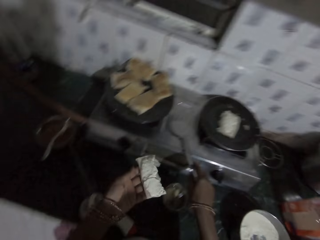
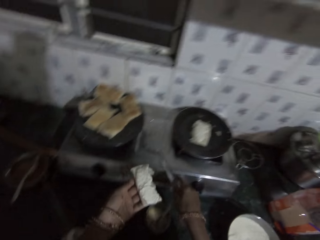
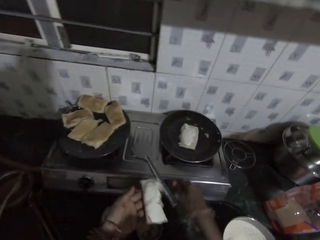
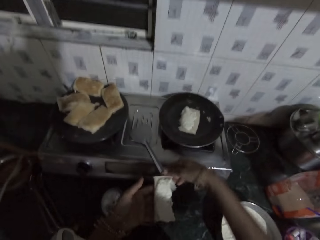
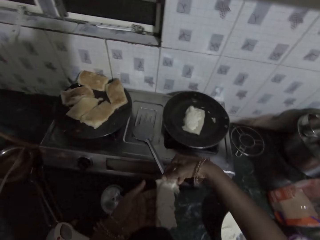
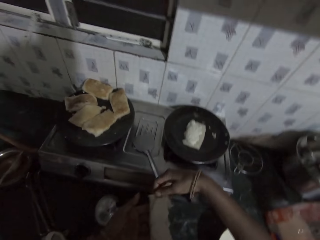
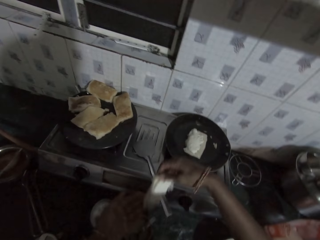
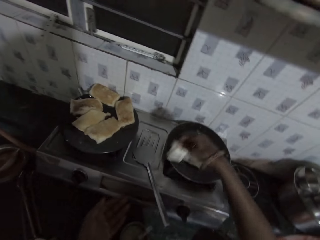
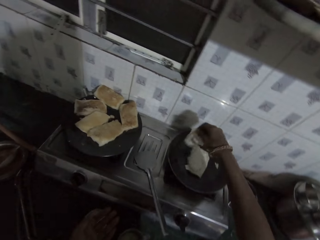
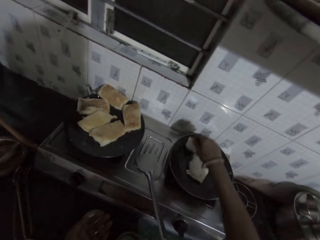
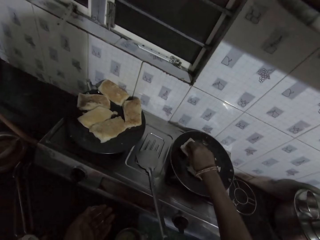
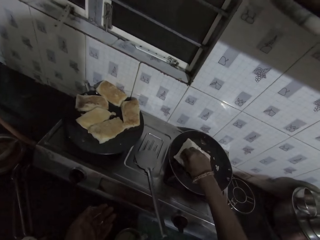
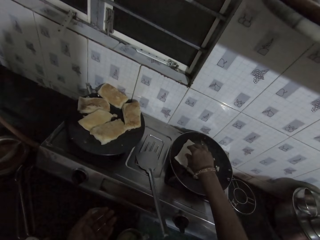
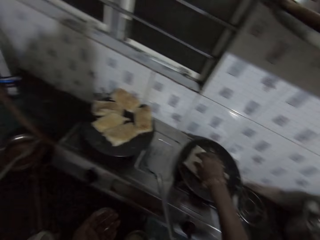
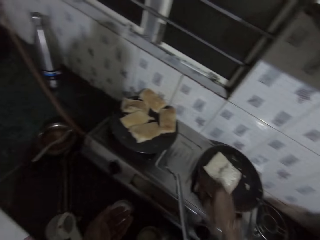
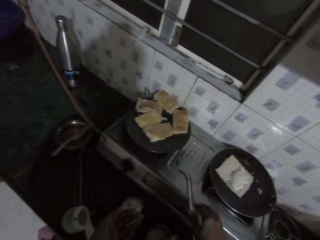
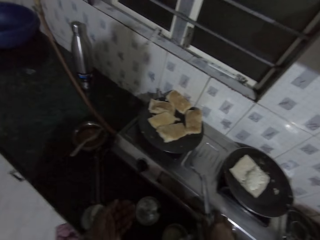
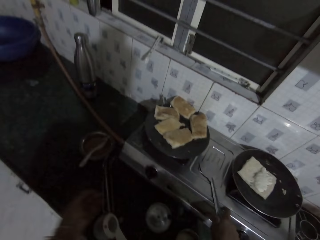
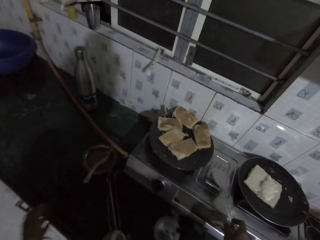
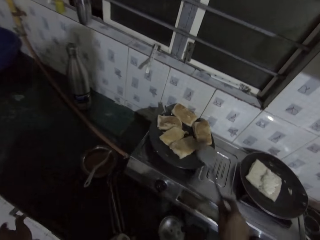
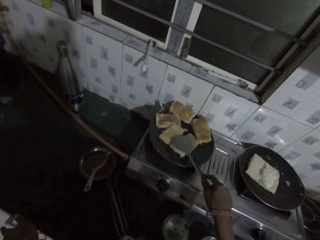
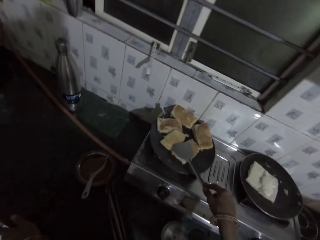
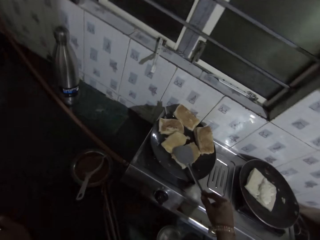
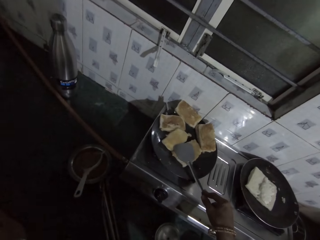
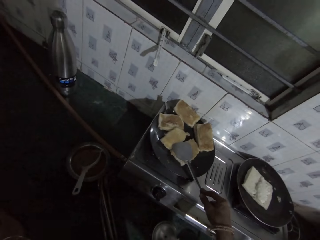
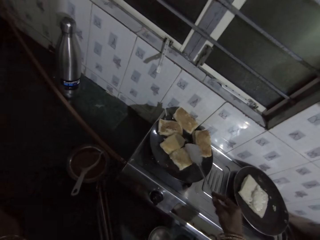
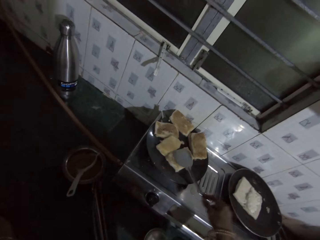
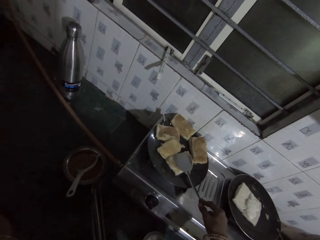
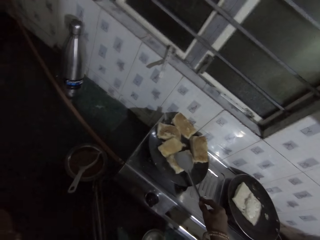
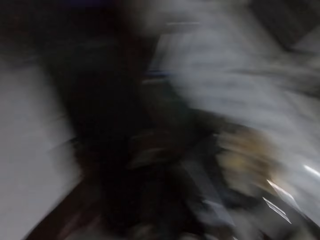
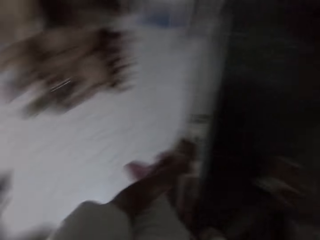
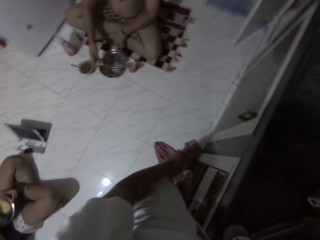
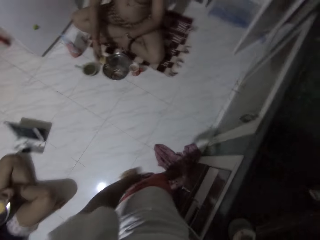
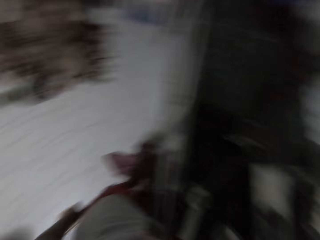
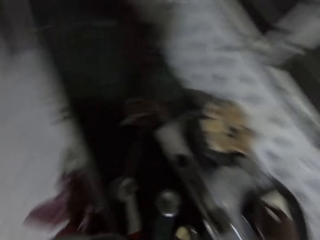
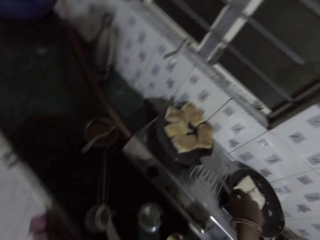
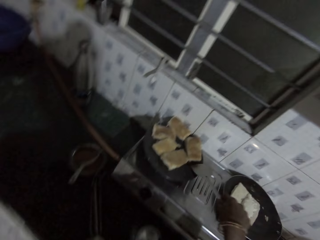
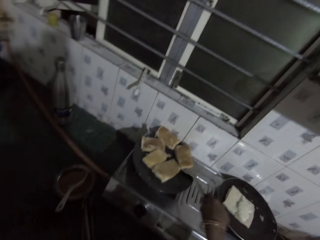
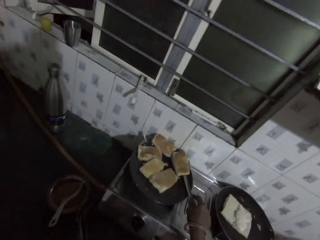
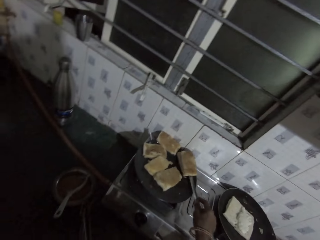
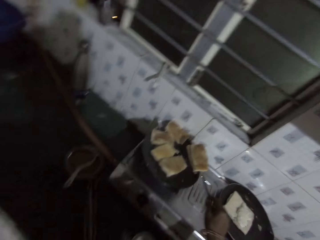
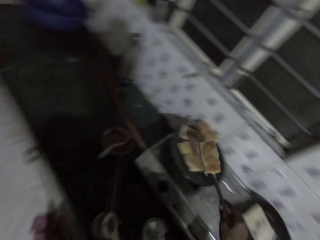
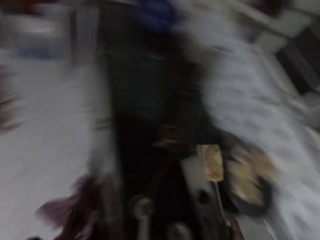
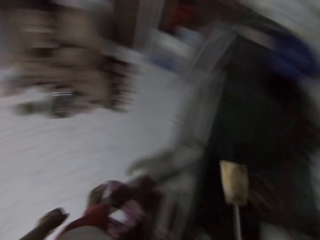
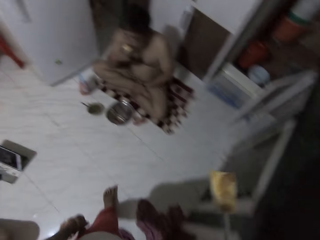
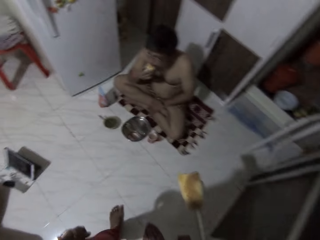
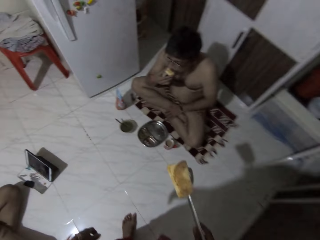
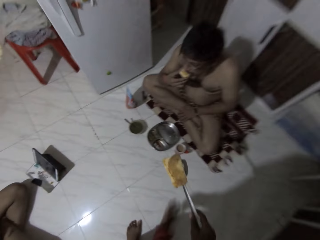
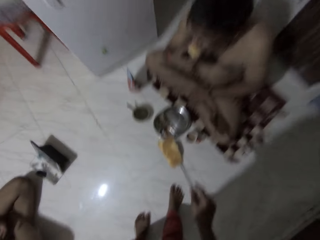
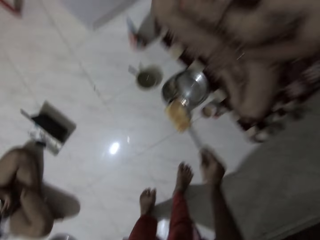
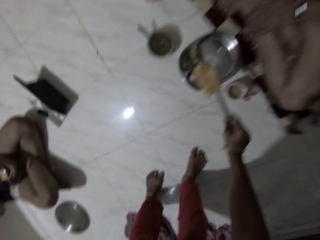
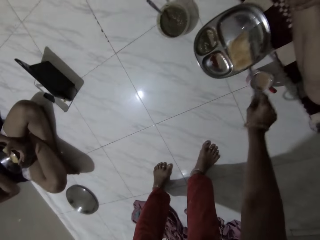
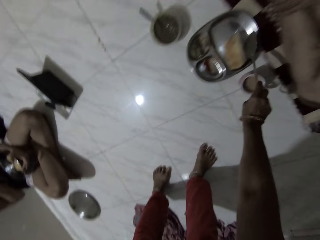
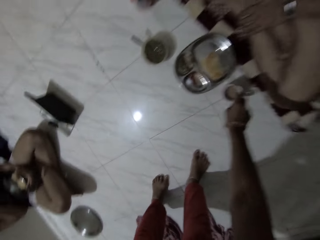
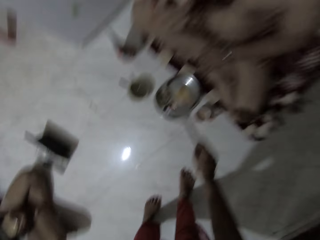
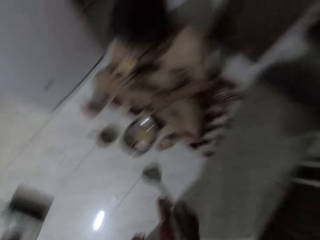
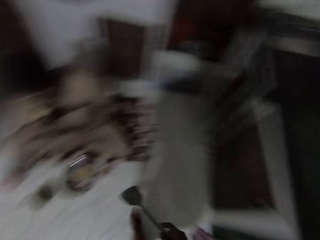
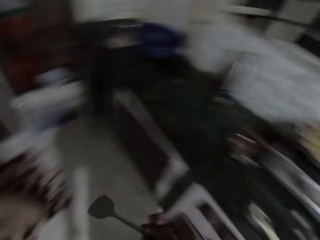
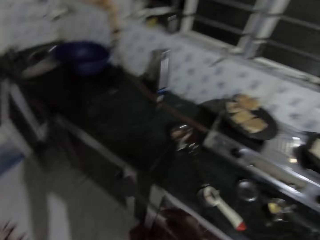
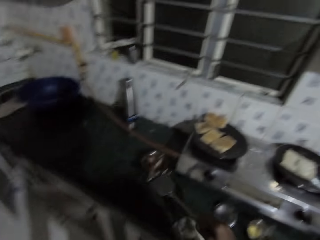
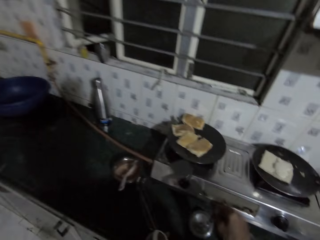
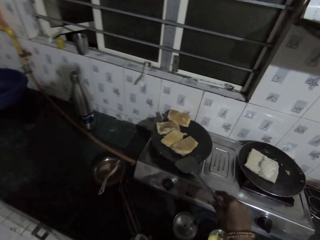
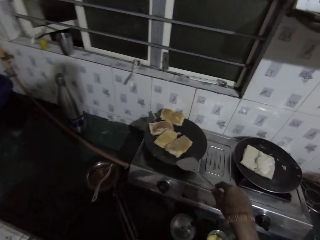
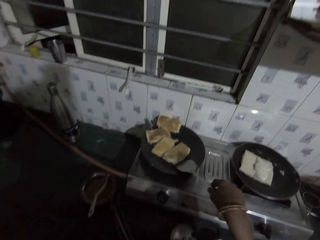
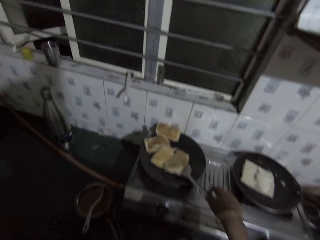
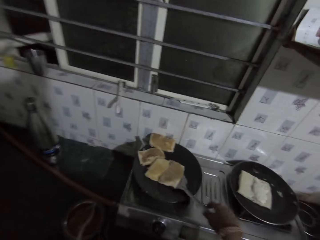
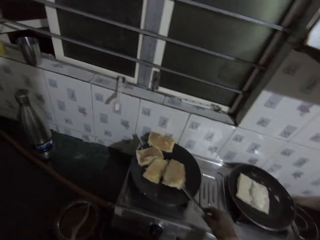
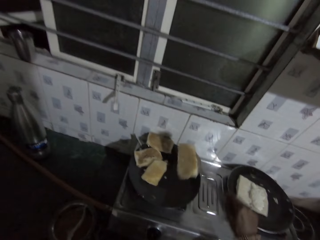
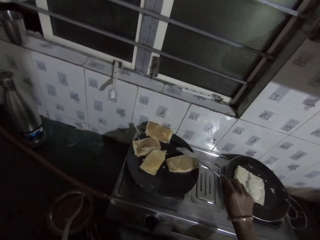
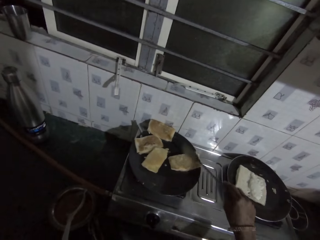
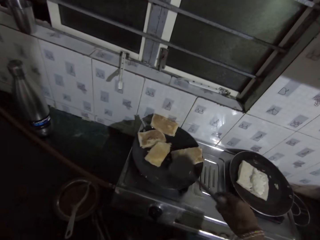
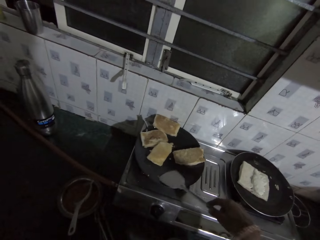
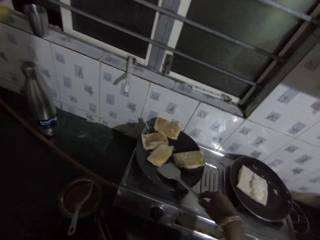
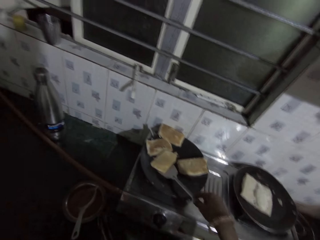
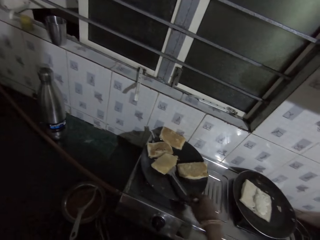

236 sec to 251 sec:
The camera wearer drops the spatula on the cooker with her right hand. She passes the bread or beignet from her left hand to her right hand. She drops the bread on the pan with her right hand. She picks the spatula from the cooker with her right hand. She presses the beignet, picks a piece of bread from the pan with the spatula in her right hand. She turns around the house. She picks the beignet. She serves a man the beignet. She drops the bread on a plate on the floor with the spatula in her right hand. She flips the pieces of bread in the pan with the spatula in her right hand.

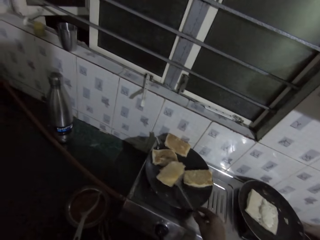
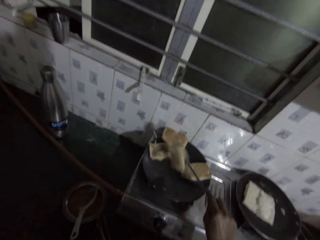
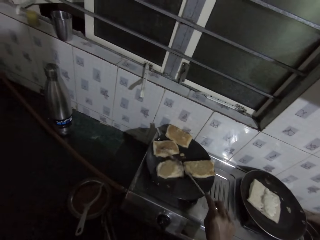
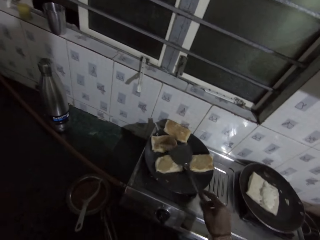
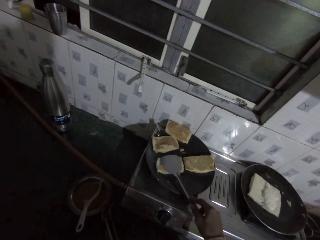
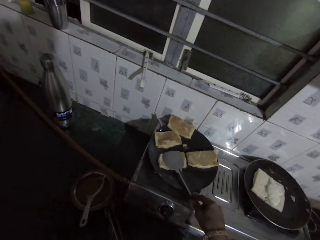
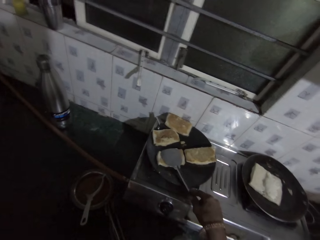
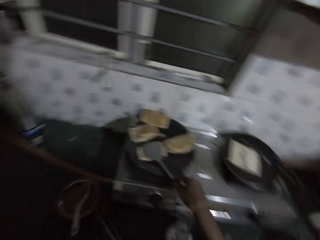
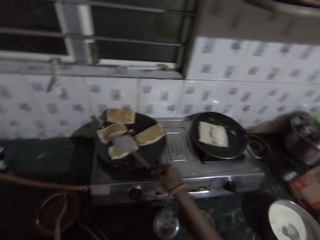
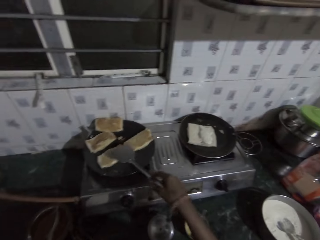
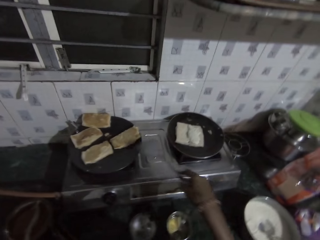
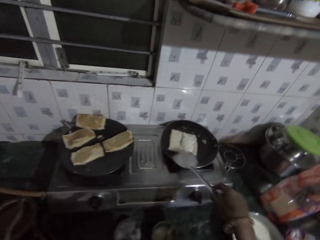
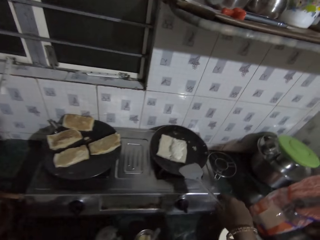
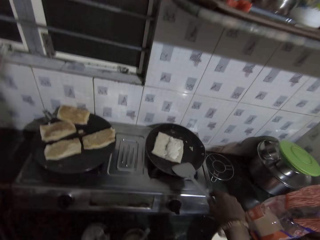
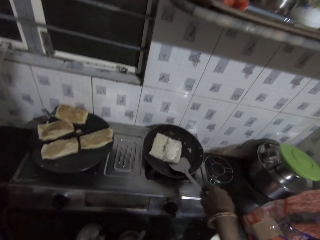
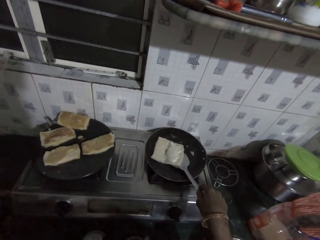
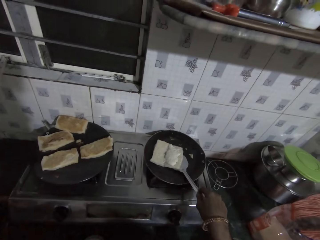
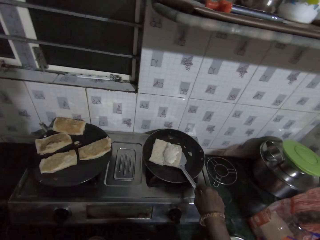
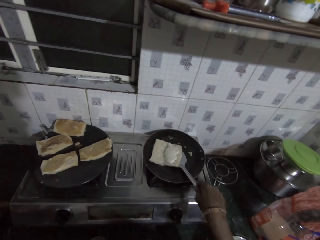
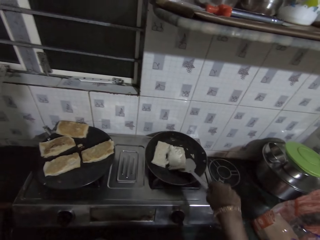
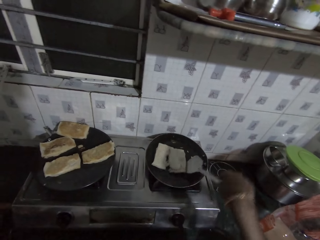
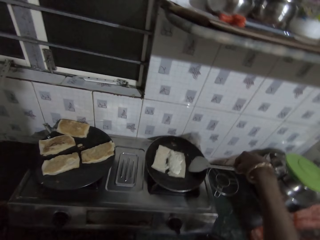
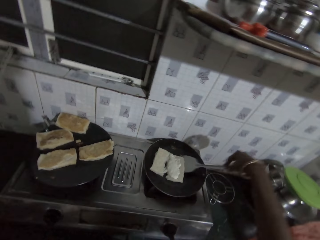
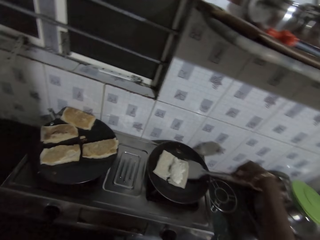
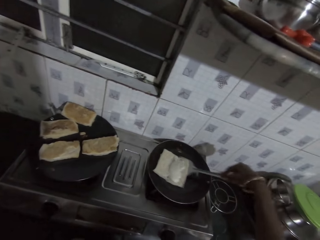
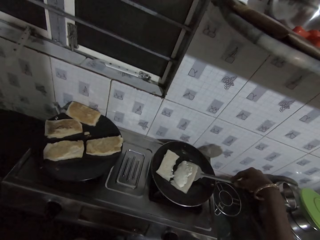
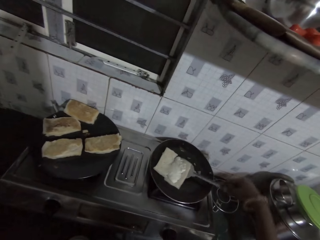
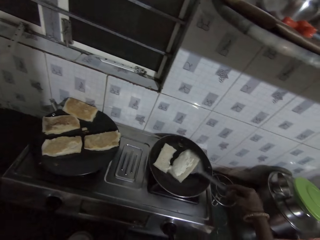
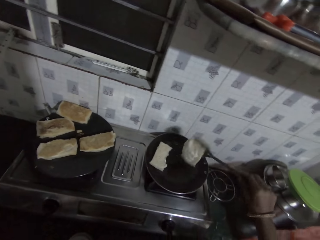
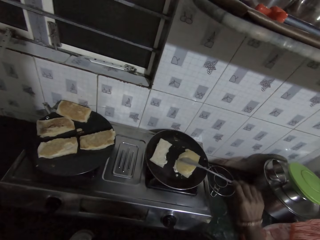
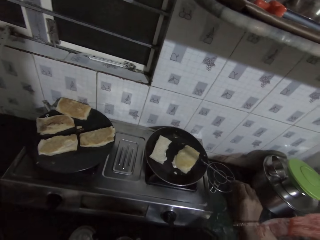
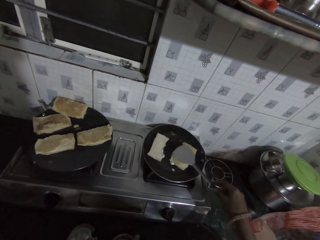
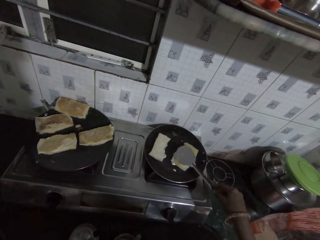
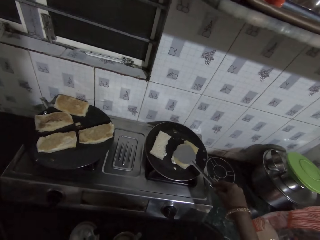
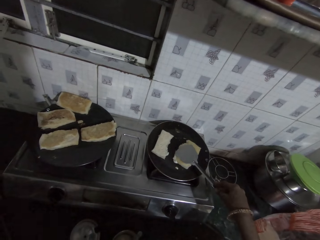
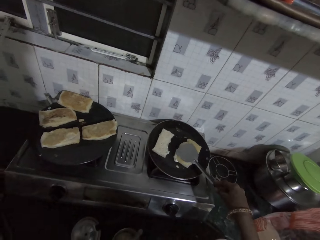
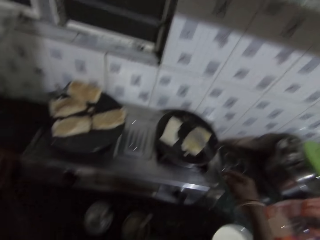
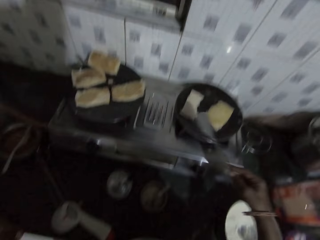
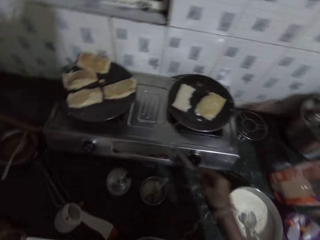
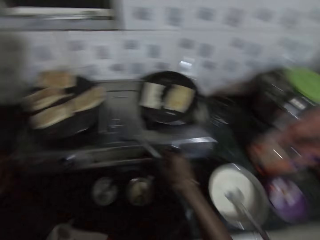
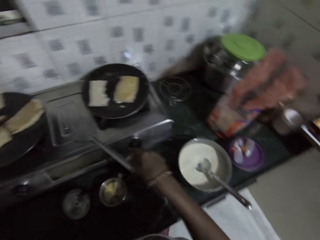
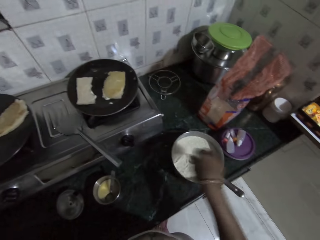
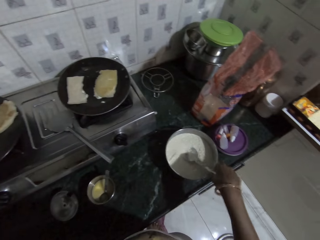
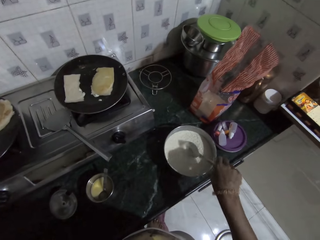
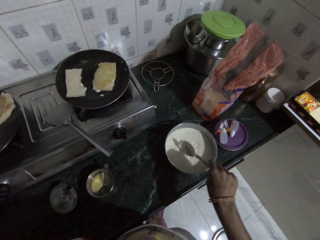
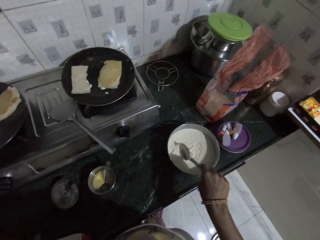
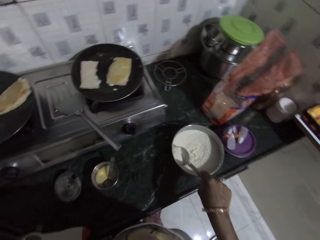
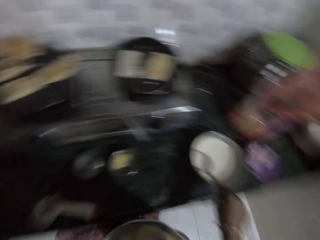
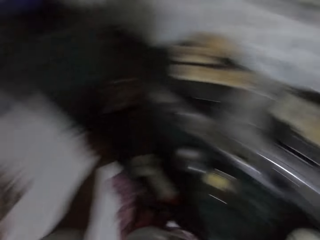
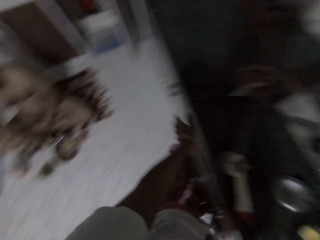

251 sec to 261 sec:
The camera wearer flips the bread in the pan with the spatula in her right hand. She presses a beignet. She drops the spatula on the cooker with her right hand. She scoops out paste from the plate on the kitchen counter with the spoon with her right hand. She picks the spoon.
